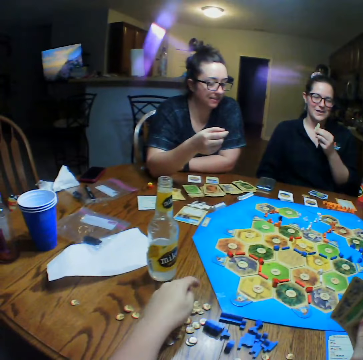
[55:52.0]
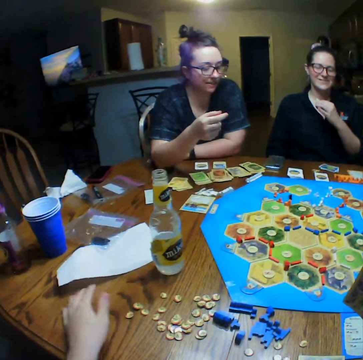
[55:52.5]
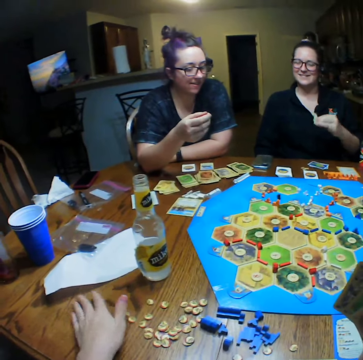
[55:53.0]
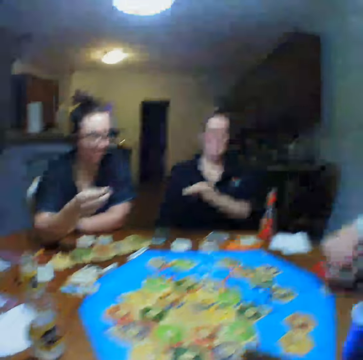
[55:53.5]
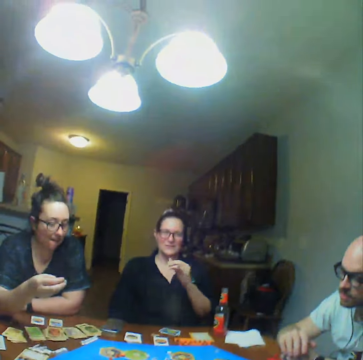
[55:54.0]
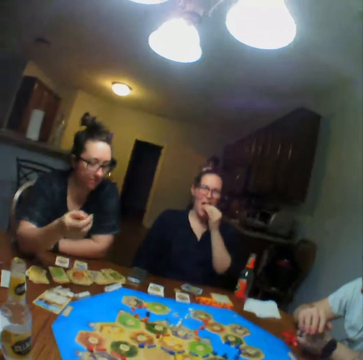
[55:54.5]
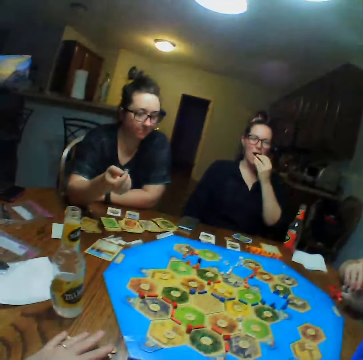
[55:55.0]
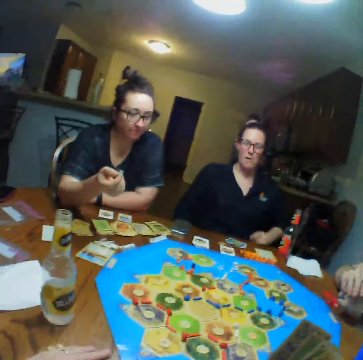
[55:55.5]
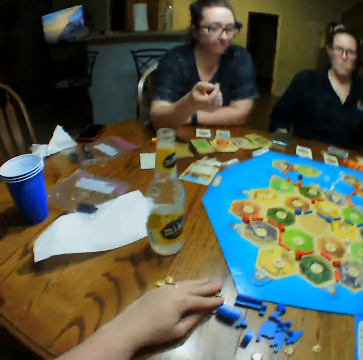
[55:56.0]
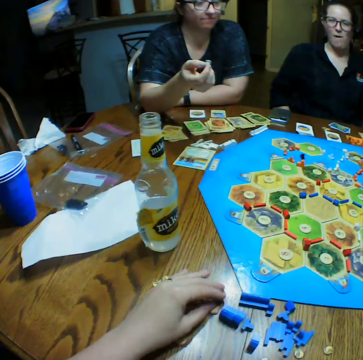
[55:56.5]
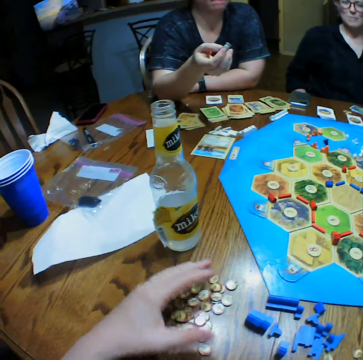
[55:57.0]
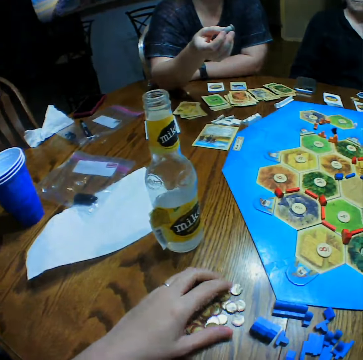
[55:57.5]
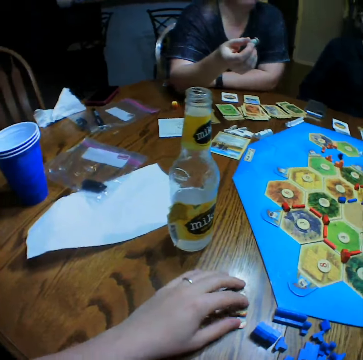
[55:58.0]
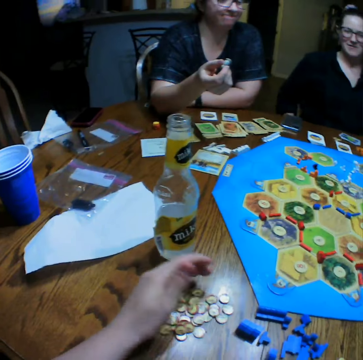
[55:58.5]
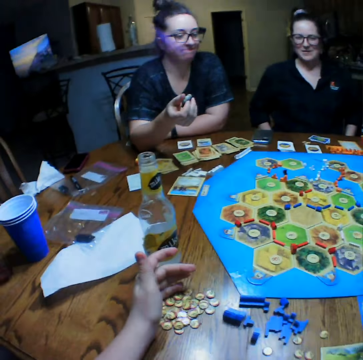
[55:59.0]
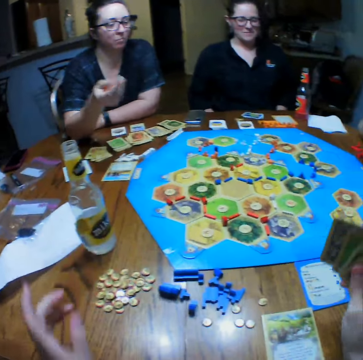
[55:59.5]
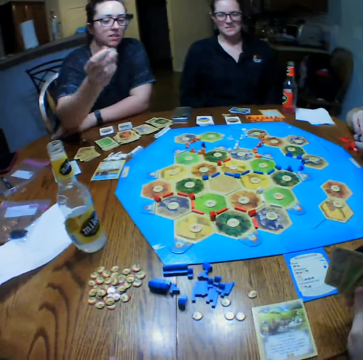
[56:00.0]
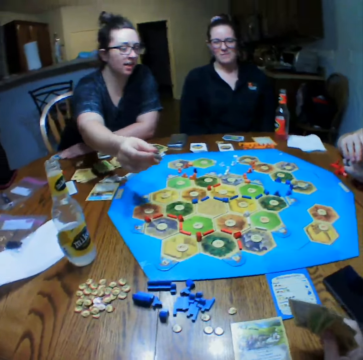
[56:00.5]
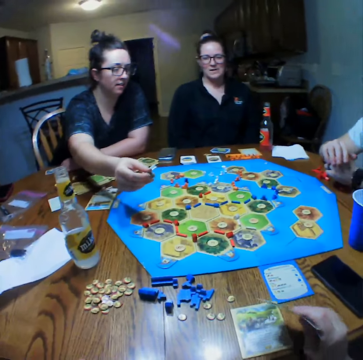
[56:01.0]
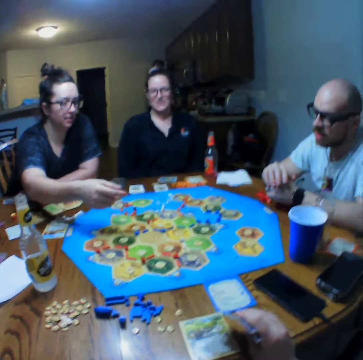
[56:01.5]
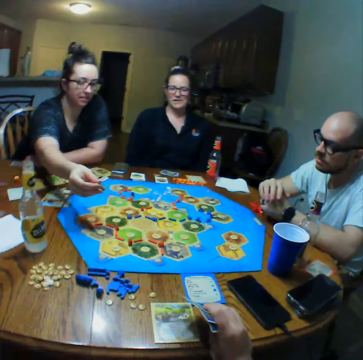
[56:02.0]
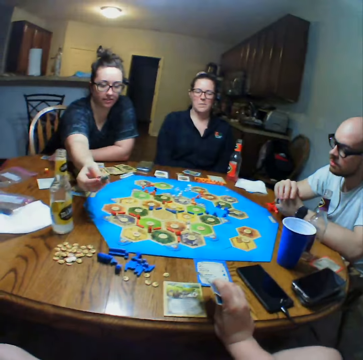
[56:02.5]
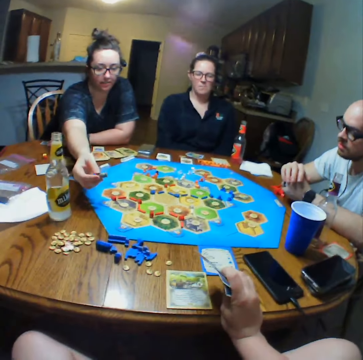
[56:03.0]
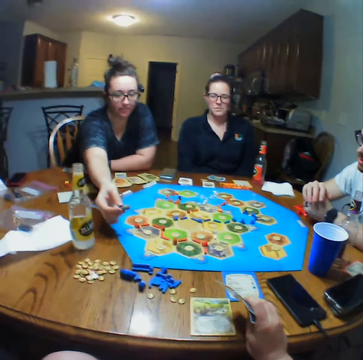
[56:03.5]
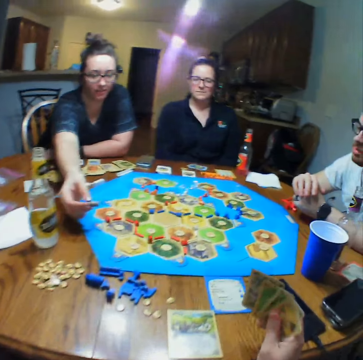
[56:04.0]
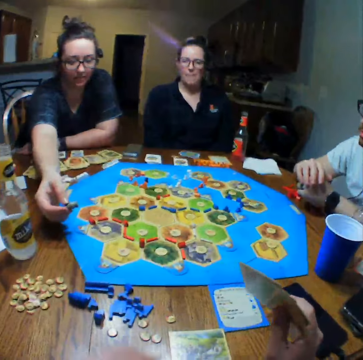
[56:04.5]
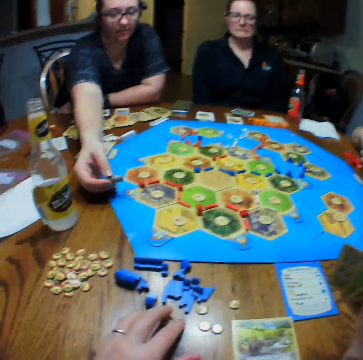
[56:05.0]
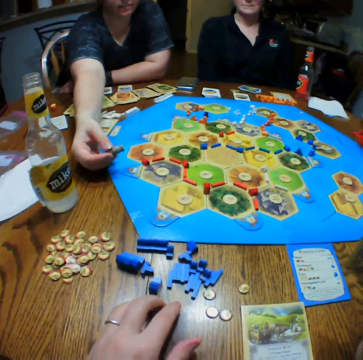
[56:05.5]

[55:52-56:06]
The camera wearer gathers the chips on the table. A lady eats crisps. The camera wearer touches the coins.

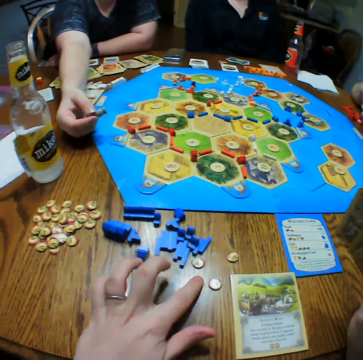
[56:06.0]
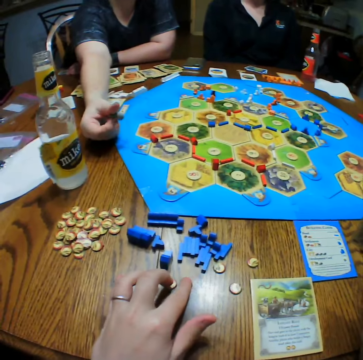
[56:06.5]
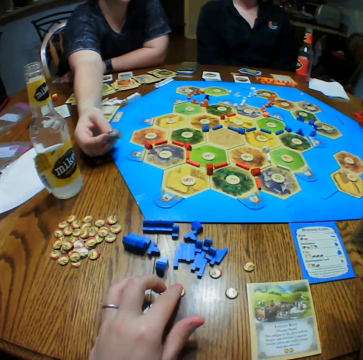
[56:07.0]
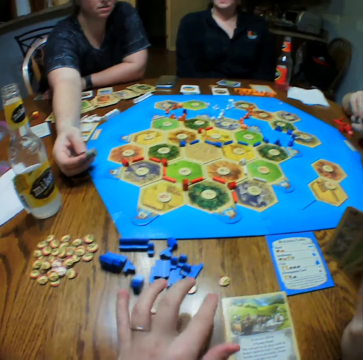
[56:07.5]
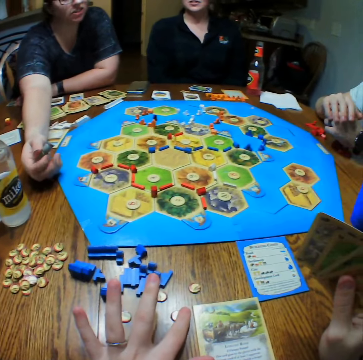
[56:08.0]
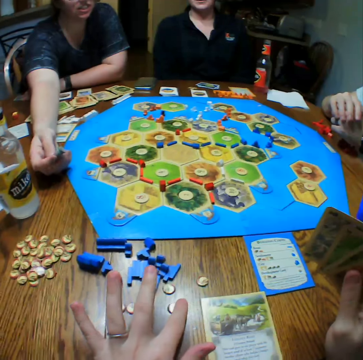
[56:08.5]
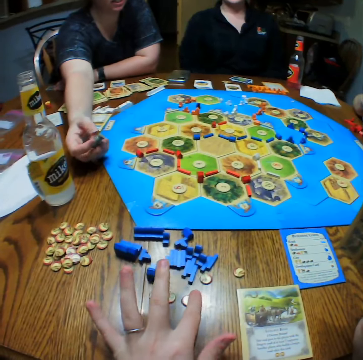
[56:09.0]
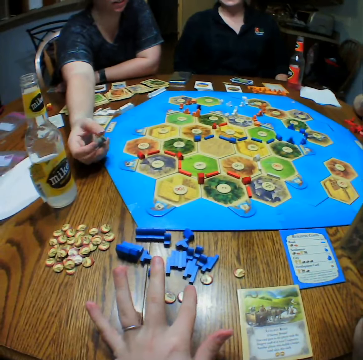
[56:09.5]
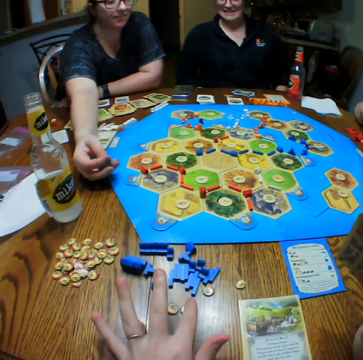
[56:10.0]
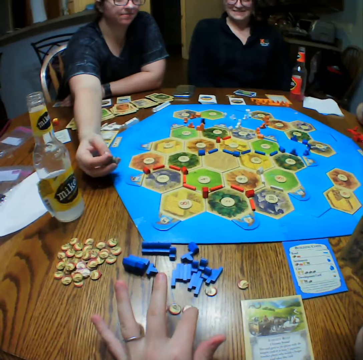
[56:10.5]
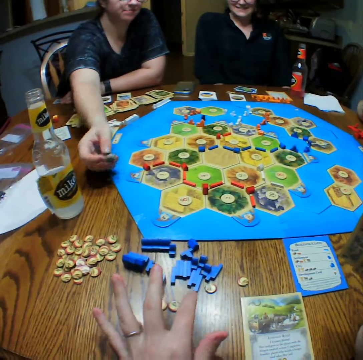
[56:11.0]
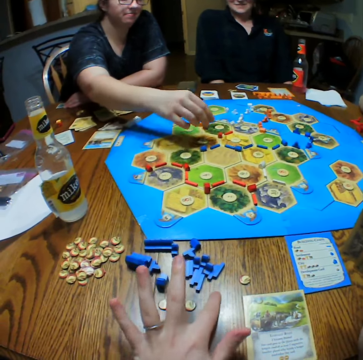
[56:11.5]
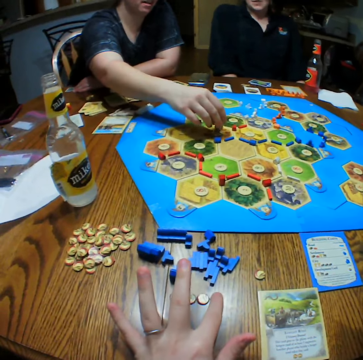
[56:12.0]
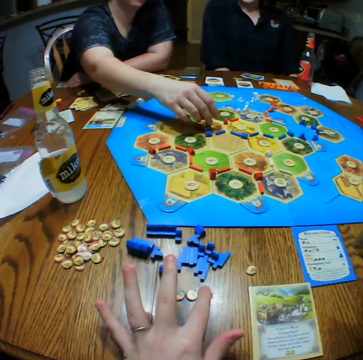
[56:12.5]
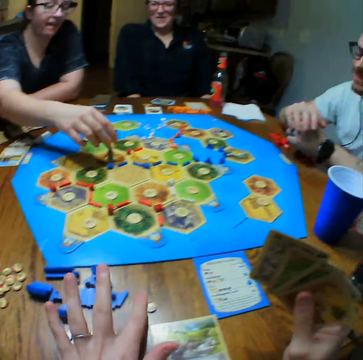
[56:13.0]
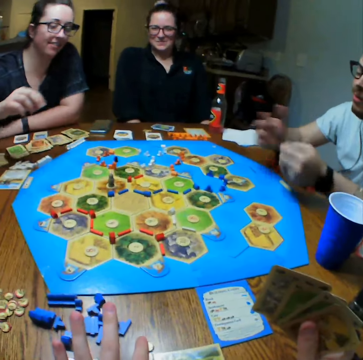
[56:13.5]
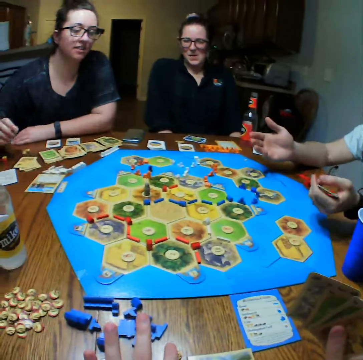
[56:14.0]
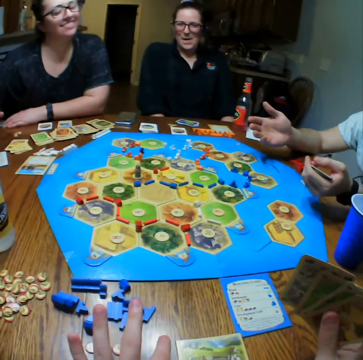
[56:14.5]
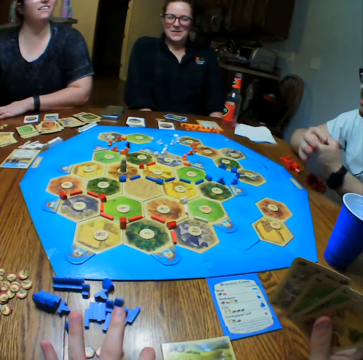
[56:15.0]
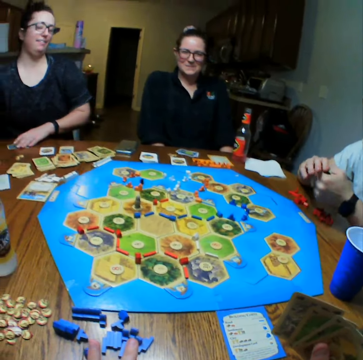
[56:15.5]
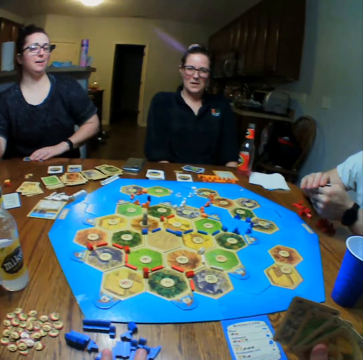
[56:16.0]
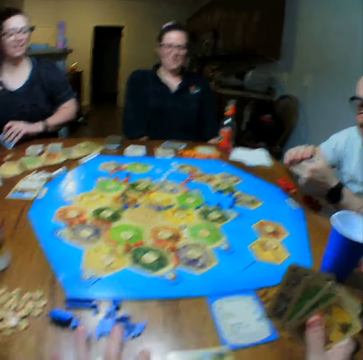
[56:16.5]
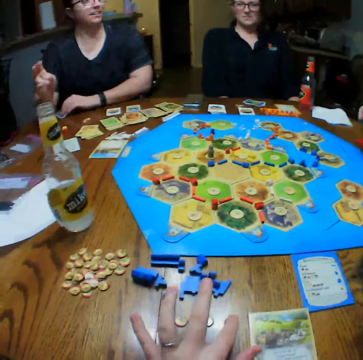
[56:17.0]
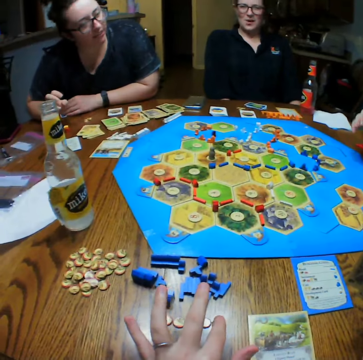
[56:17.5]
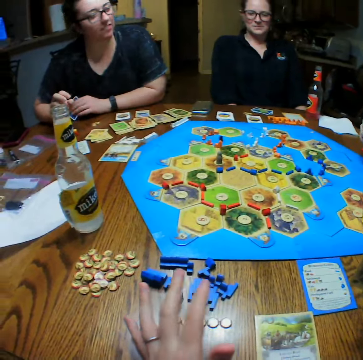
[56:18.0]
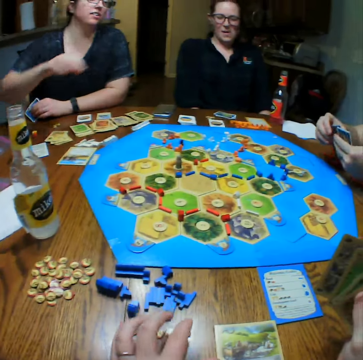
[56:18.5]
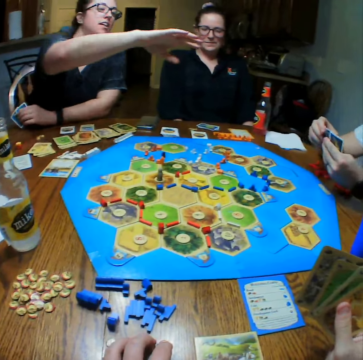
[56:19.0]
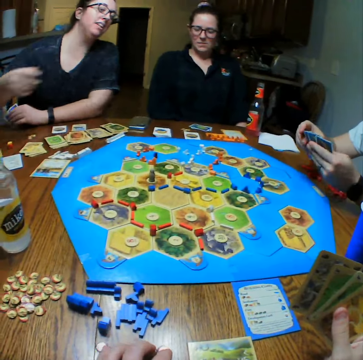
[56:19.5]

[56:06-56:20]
A woman places the pawn on the board. The woman plays the board game.

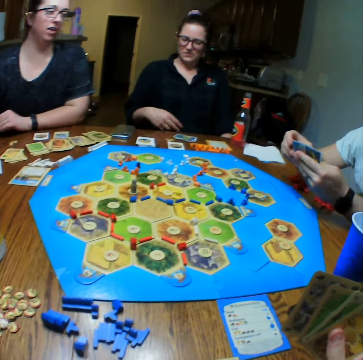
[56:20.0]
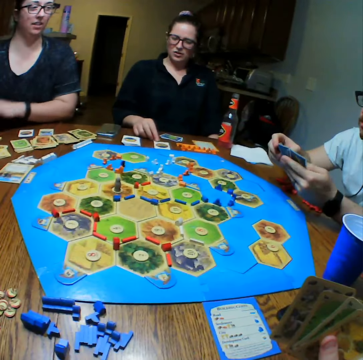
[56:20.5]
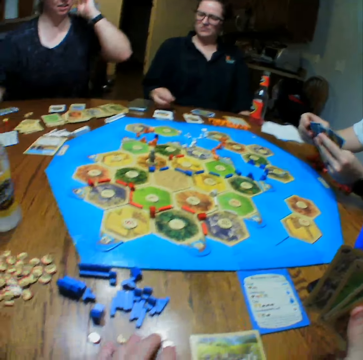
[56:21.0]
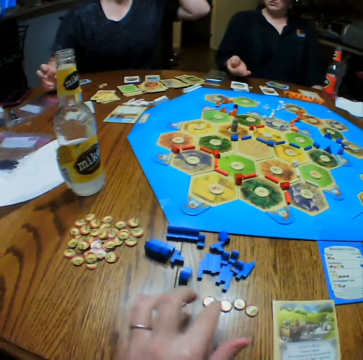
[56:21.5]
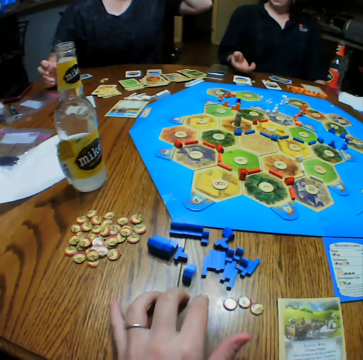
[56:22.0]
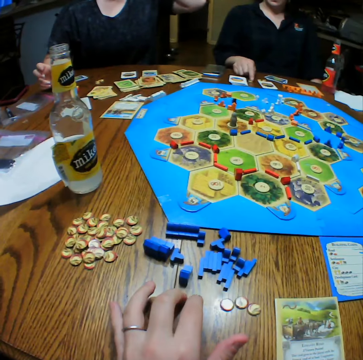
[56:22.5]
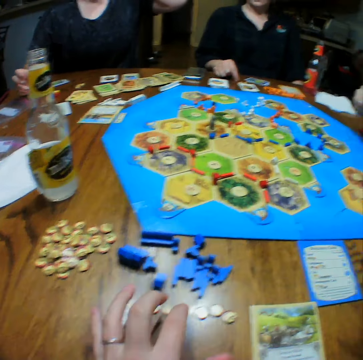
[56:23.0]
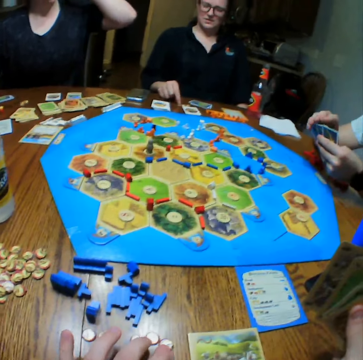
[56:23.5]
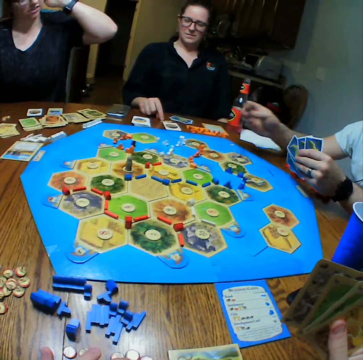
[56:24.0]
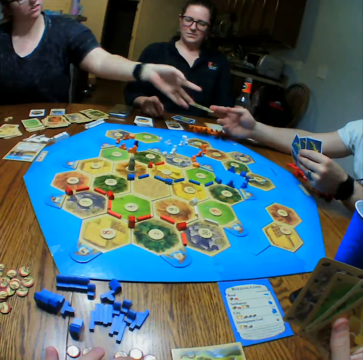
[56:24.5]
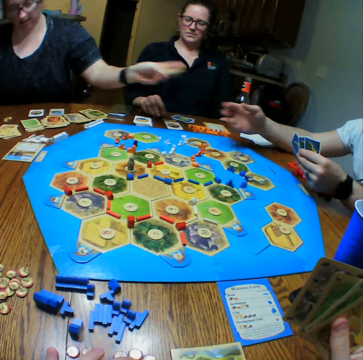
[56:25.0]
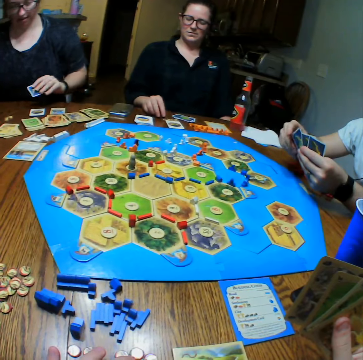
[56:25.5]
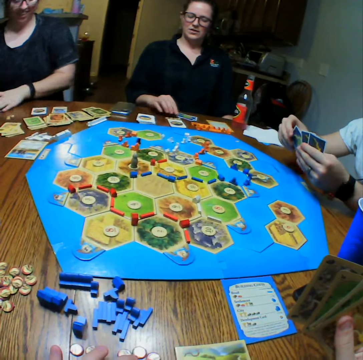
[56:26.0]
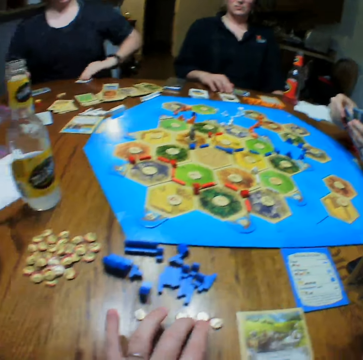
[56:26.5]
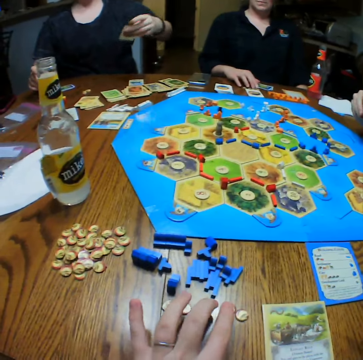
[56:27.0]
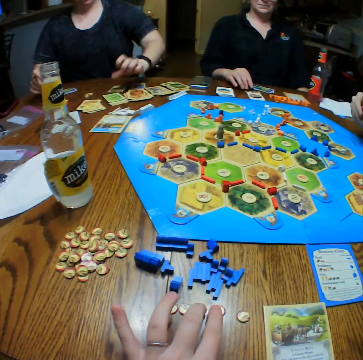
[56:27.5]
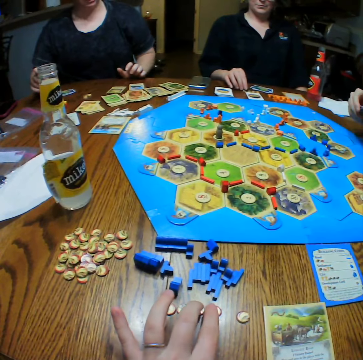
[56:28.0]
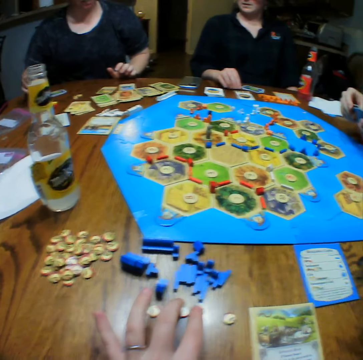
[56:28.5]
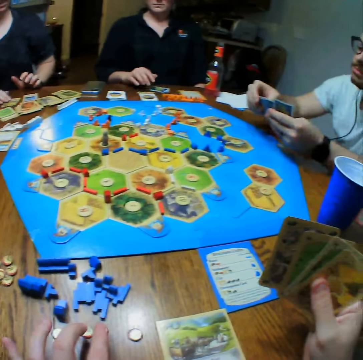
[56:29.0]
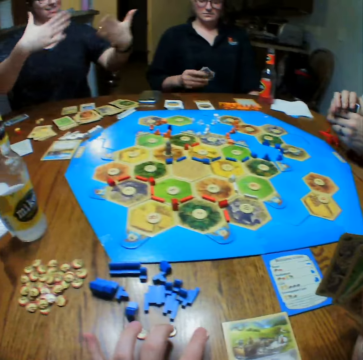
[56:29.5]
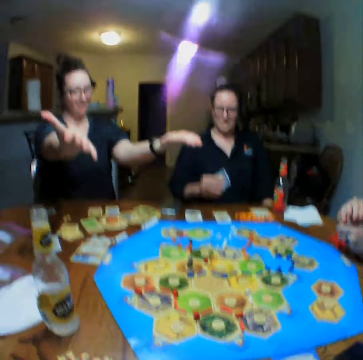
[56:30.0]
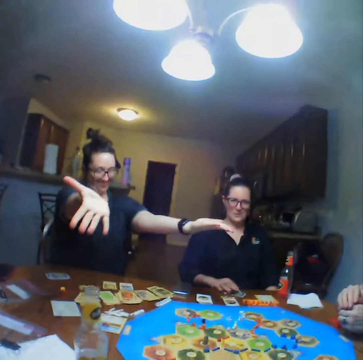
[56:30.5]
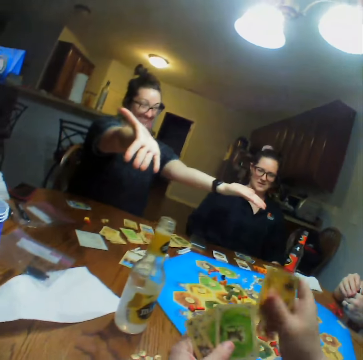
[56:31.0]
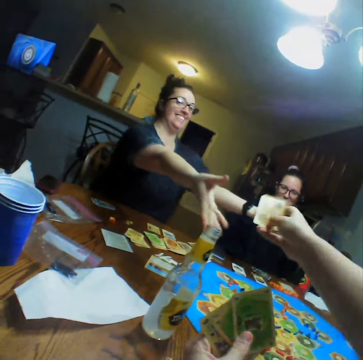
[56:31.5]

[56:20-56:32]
A man hands a woman a card. The woman picks up the card and puts the card on the table.
